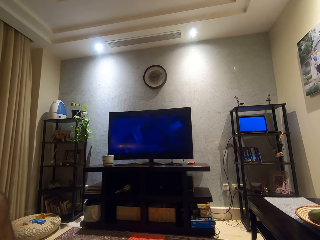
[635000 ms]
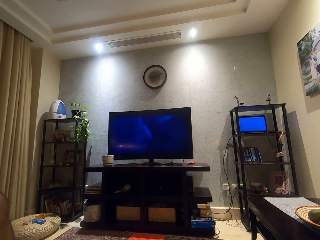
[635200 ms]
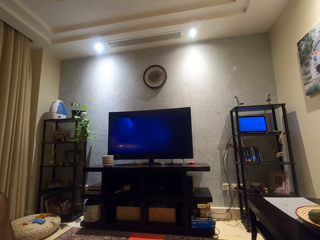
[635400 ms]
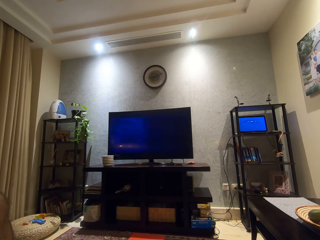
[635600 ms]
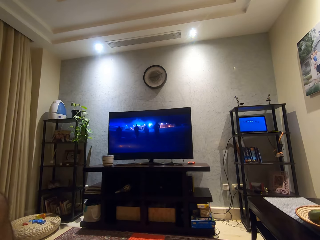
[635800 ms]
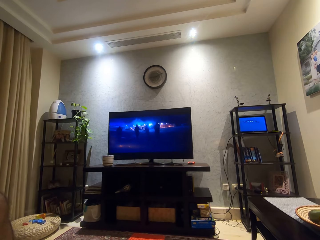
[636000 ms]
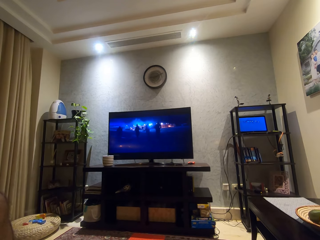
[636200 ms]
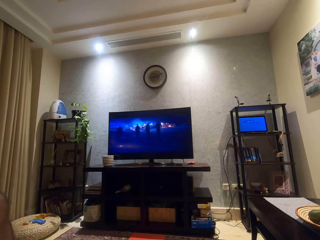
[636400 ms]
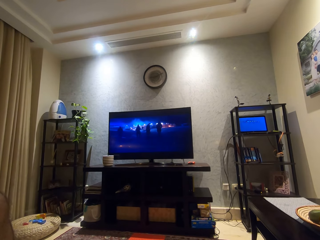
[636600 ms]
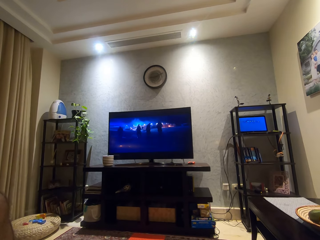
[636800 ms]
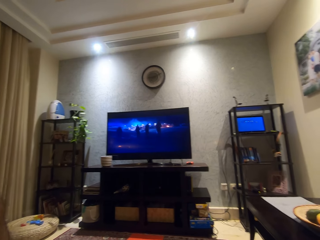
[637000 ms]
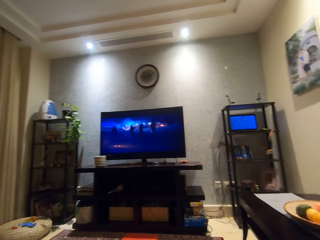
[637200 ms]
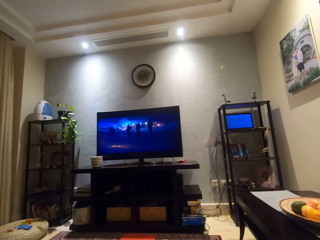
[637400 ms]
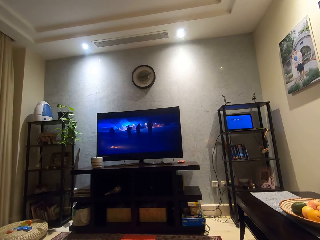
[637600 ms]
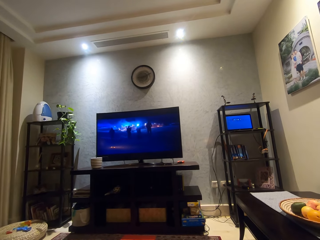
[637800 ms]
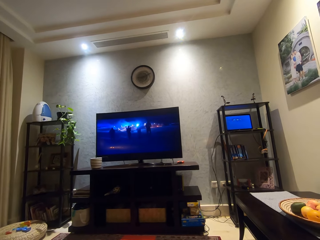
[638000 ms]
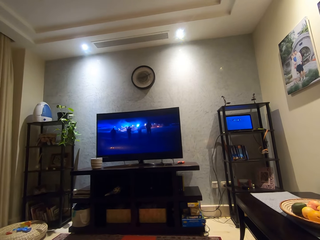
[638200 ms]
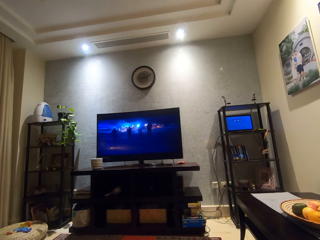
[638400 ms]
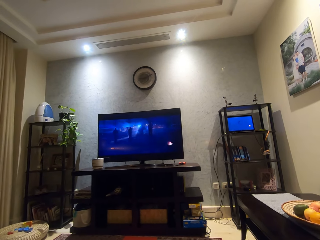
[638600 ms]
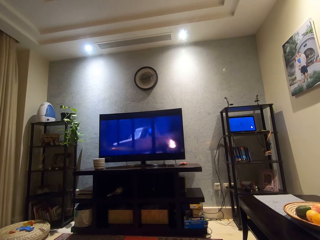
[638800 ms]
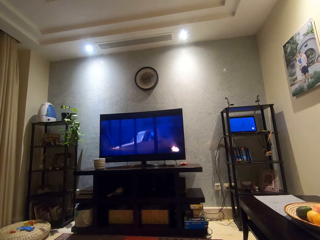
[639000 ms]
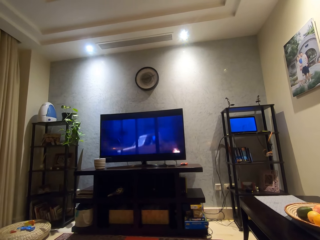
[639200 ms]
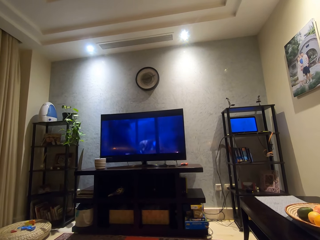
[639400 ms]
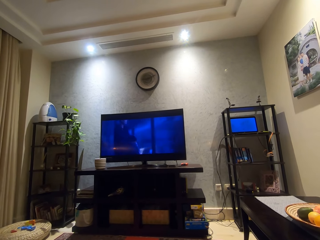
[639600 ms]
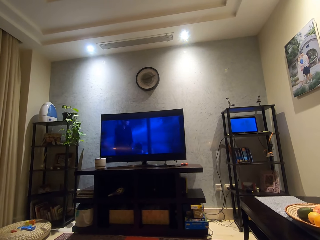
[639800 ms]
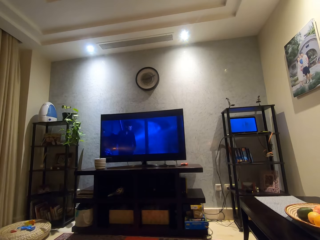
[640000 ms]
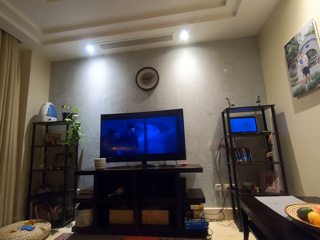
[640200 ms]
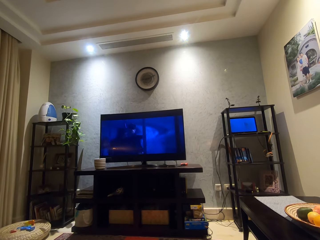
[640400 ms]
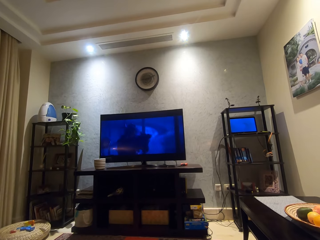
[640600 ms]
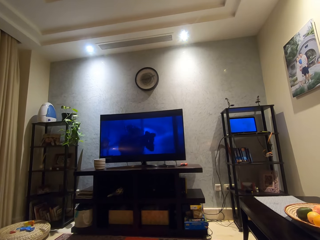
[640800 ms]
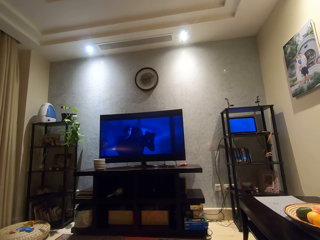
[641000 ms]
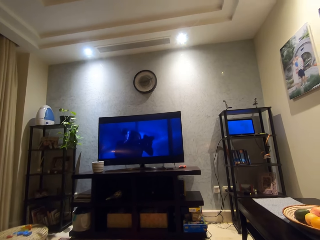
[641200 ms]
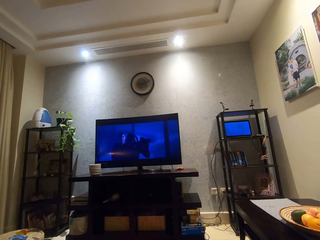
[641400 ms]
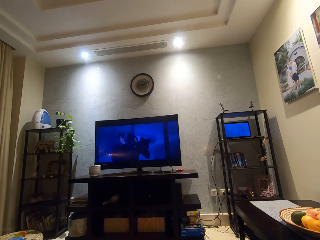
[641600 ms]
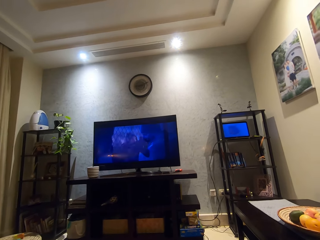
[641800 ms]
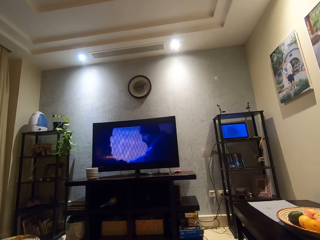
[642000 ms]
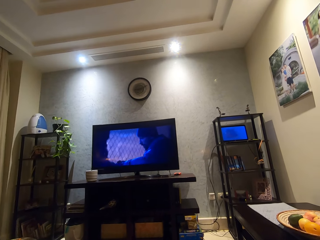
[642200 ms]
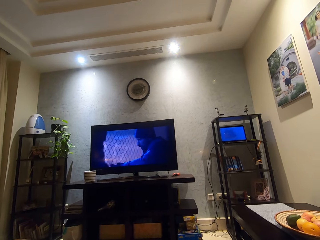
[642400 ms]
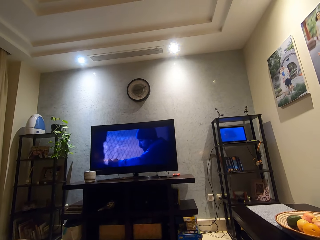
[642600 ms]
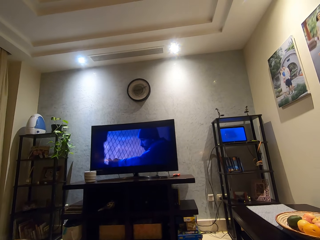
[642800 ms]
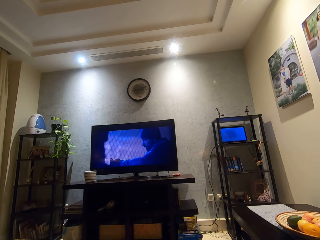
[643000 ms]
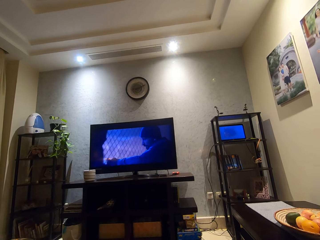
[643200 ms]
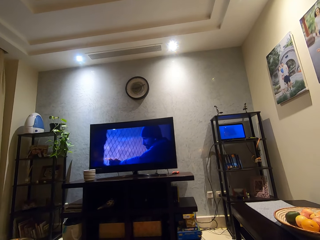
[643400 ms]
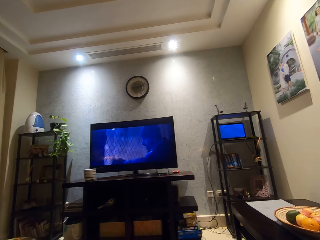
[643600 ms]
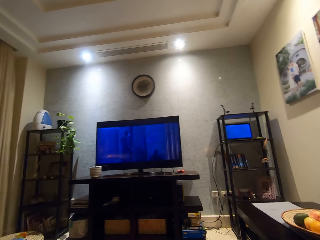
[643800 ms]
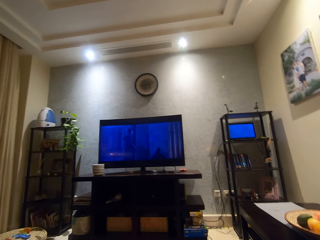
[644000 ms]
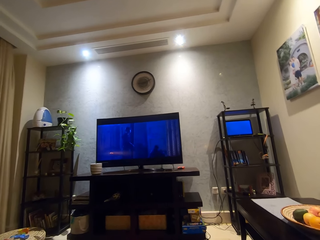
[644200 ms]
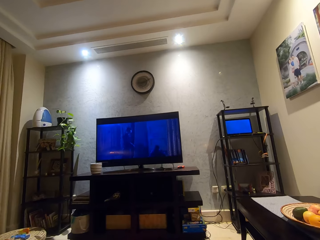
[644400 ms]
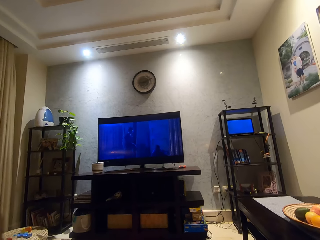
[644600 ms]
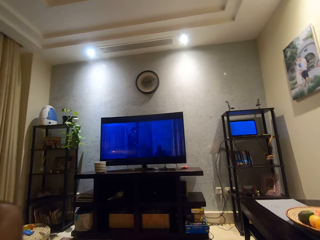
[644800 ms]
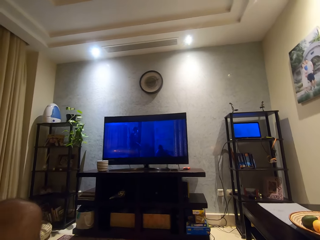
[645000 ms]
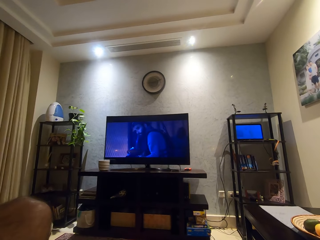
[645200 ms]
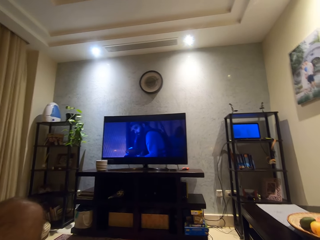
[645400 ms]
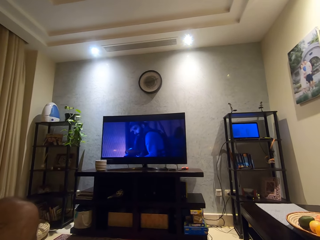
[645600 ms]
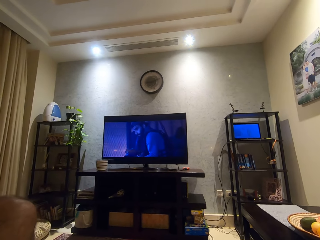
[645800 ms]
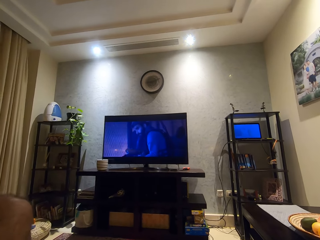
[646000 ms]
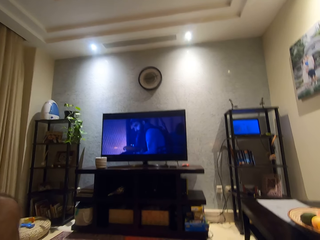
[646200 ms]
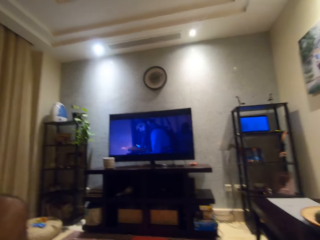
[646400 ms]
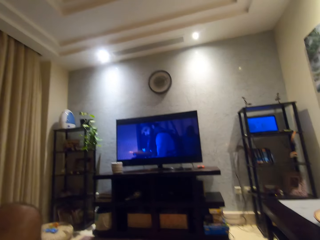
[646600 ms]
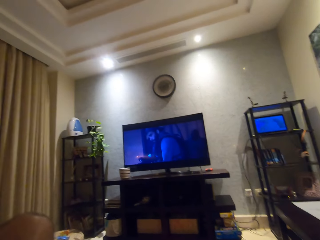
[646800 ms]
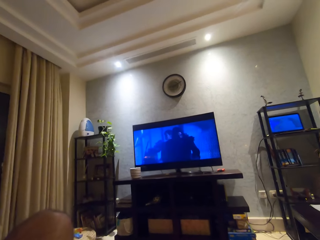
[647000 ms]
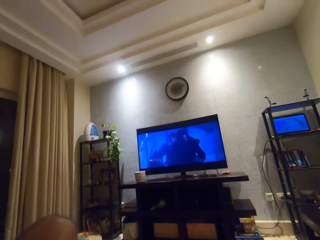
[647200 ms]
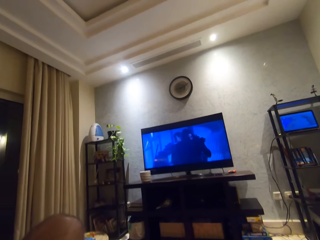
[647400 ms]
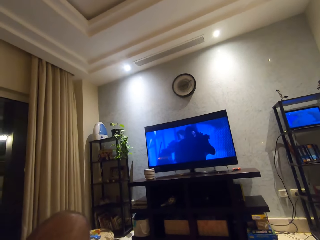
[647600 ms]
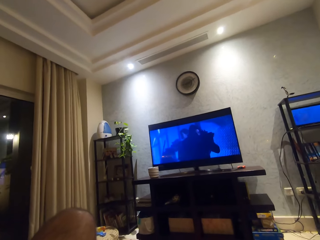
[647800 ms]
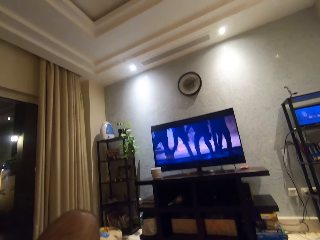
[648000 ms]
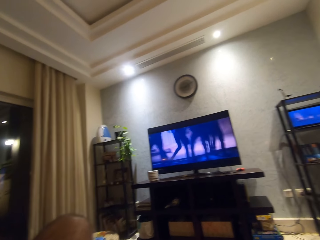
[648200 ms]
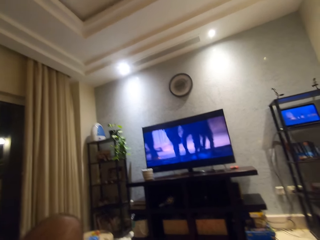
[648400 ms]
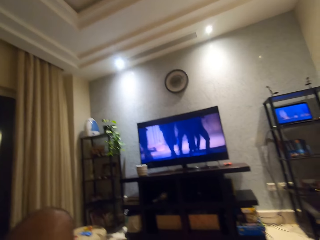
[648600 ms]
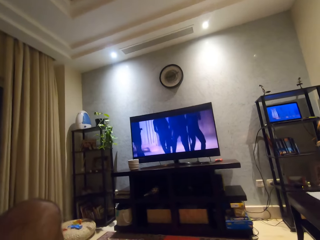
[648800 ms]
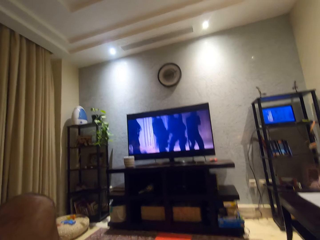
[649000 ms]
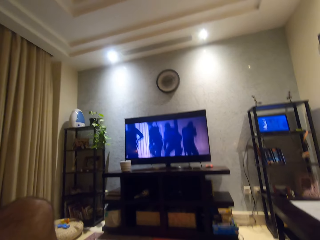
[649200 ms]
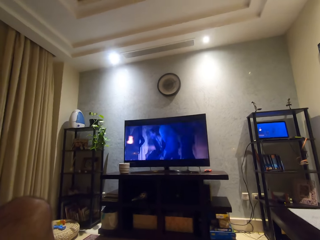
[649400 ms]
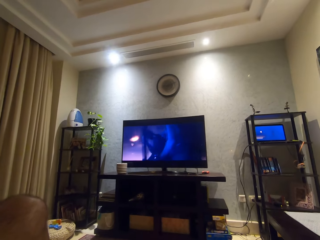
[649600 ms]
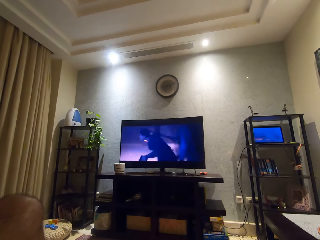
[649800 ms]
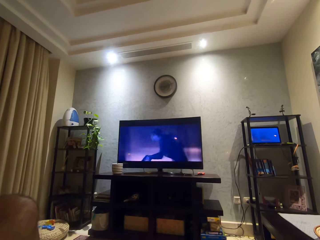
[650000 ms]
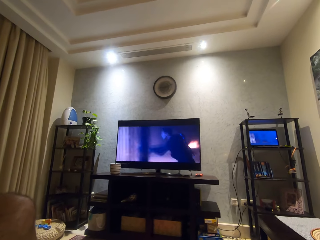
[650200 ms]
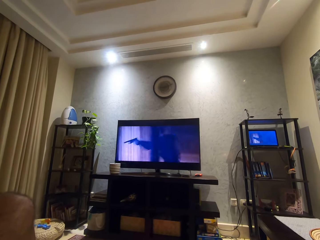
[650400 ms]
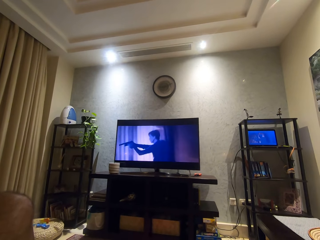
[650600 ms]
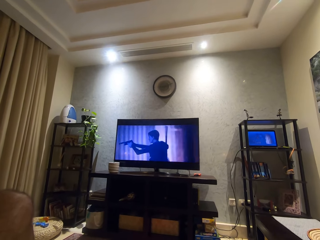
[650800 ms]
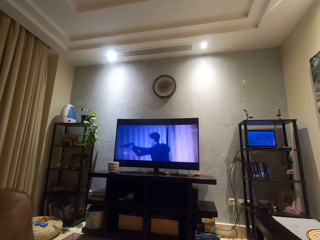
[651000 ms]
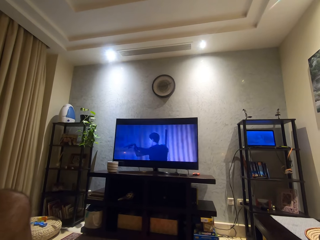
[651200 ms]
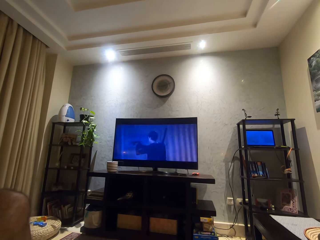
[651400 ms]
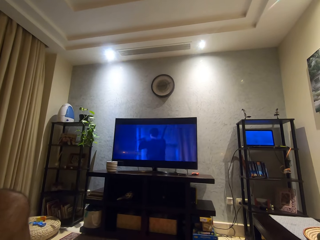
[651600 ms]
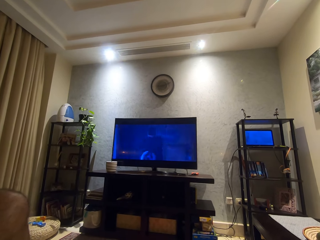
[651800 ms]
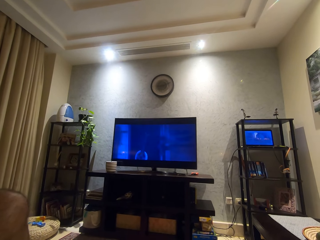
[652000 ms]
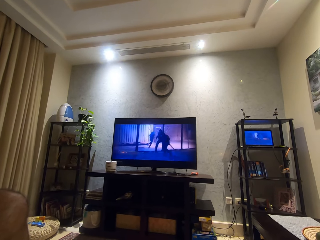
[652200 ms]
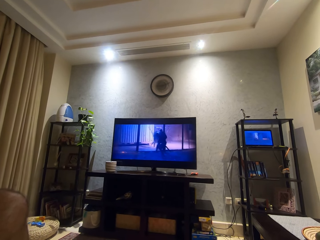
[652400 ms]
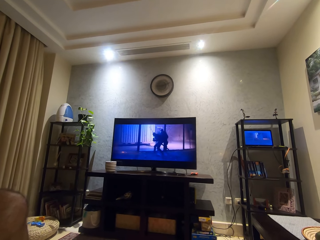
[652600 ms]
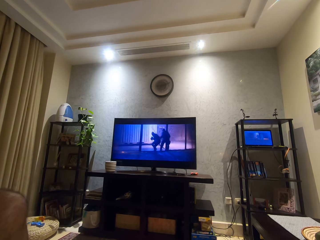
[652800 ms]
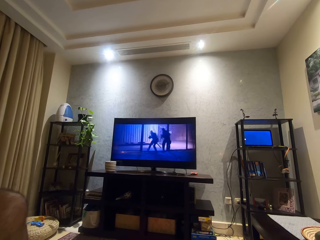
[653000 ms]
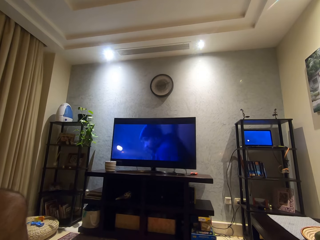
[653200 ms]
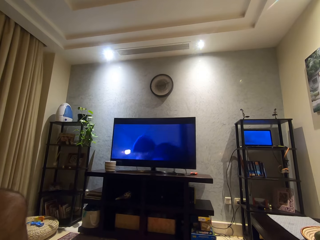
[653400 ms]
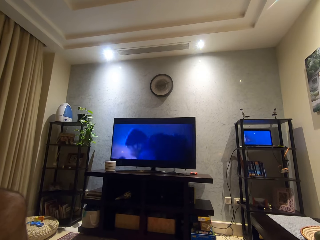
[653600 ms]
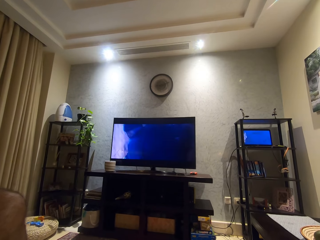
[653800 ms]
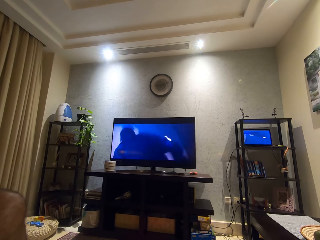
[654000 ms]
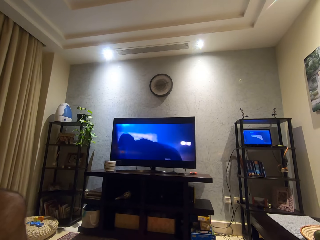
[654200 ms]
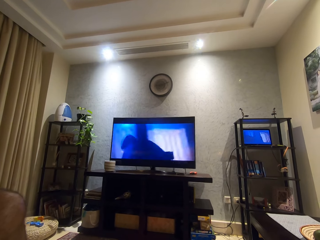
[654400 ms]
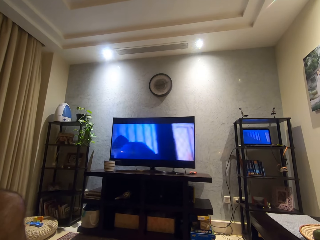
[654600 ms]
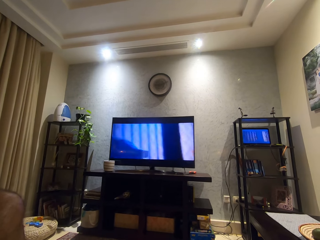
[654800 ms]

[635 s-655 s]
The camera wearer interacts with a woman. He moves his leg. He watches the movie on the screen.

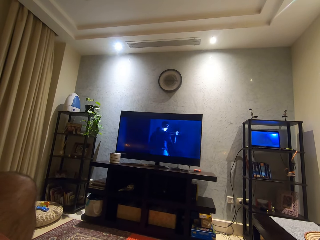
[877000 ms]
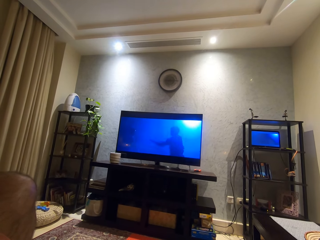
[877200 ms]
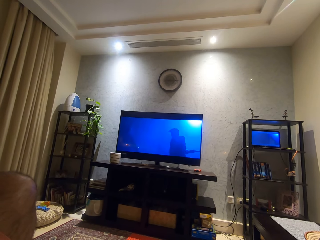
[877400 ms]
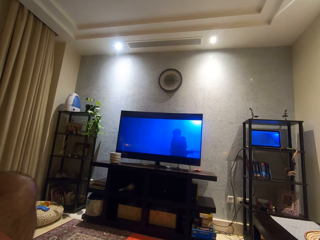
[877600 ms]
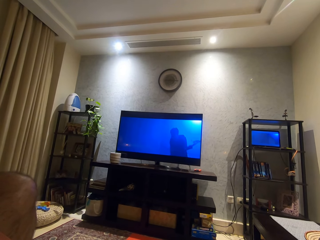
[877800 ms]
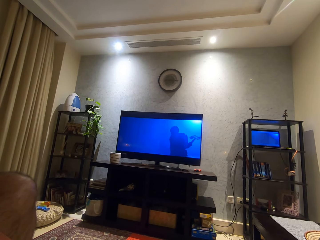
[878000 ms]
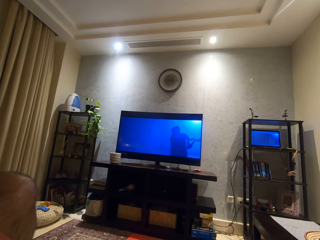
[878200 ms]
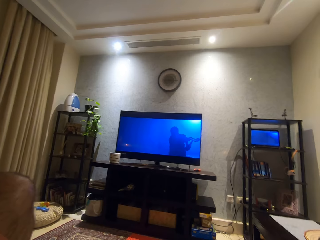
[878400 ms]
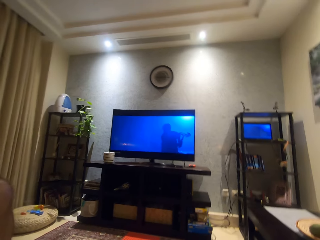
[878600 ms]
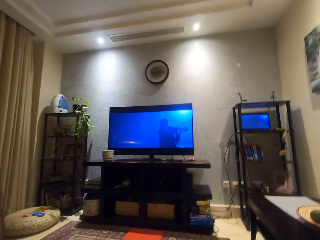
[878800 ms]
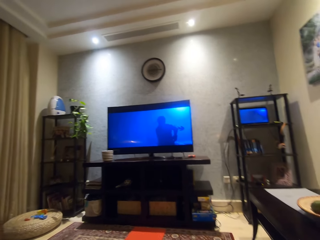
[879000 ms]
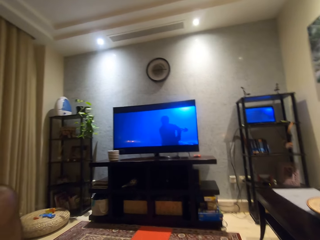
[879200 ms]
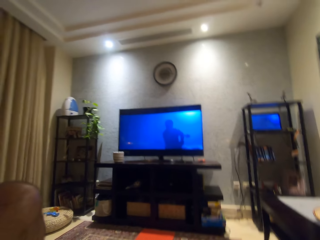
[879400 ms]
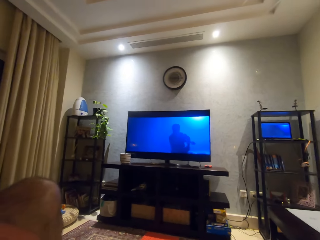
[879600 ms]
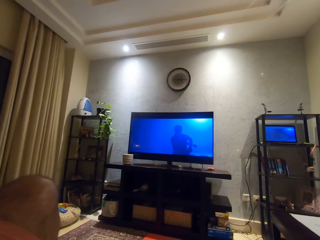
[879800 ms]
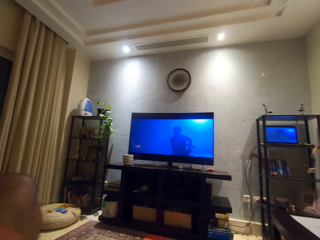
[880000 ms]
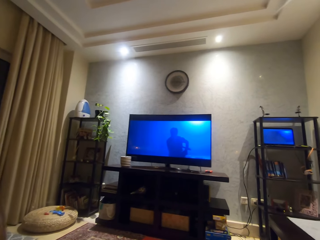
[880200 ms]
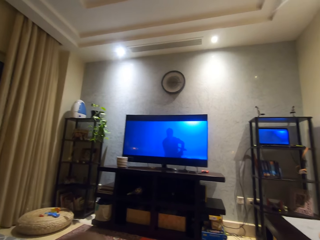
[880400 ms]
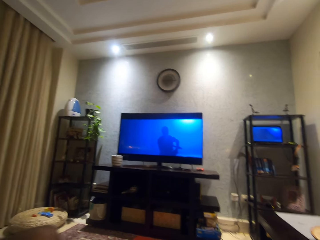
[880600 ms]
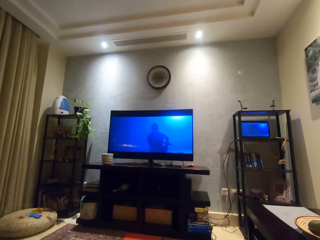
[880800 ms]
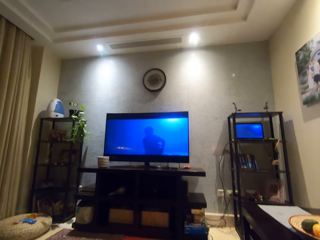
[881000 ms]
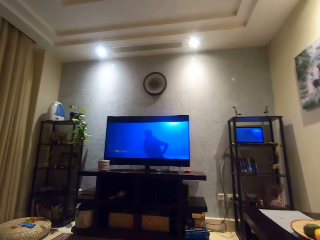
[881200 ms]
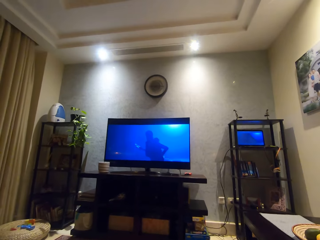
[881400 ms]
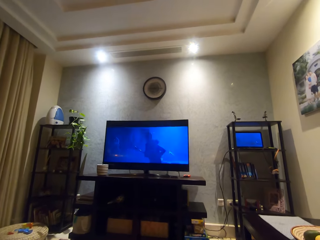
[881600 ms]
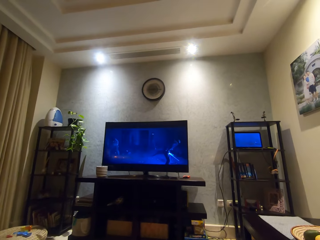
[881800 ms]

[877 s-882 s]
The camera wearer moves his leg.
